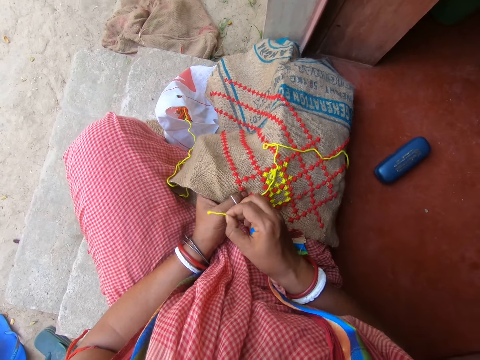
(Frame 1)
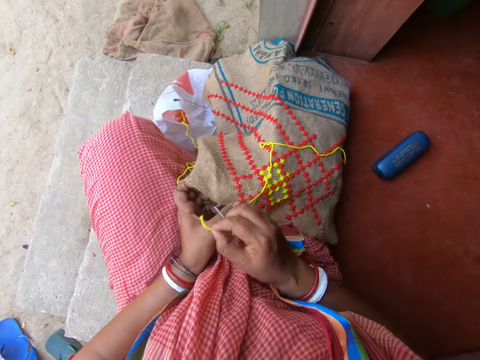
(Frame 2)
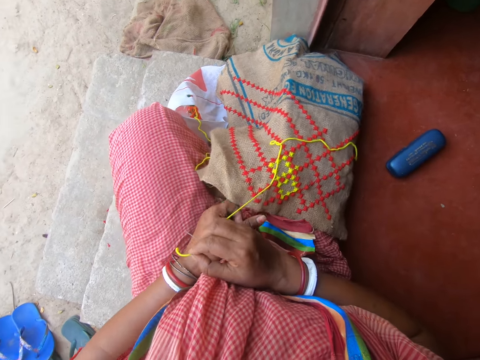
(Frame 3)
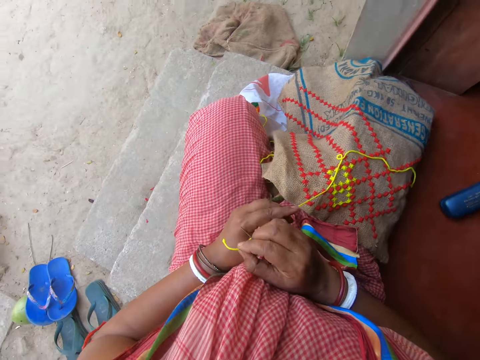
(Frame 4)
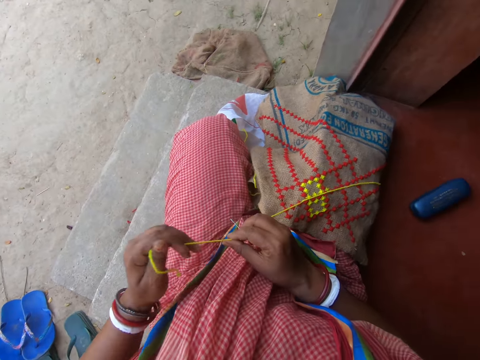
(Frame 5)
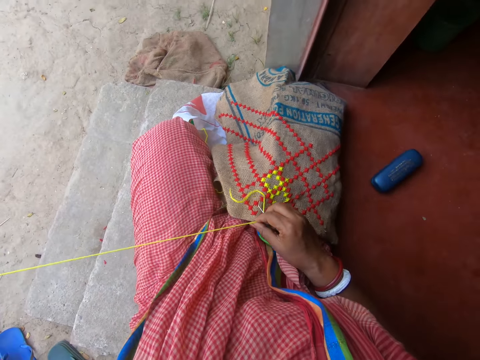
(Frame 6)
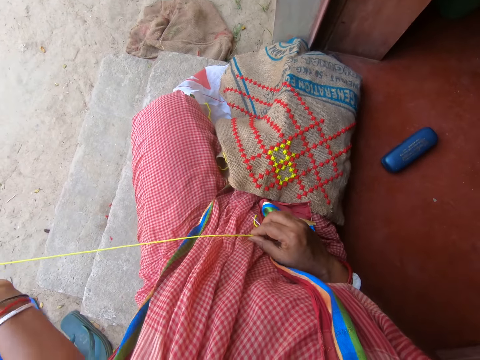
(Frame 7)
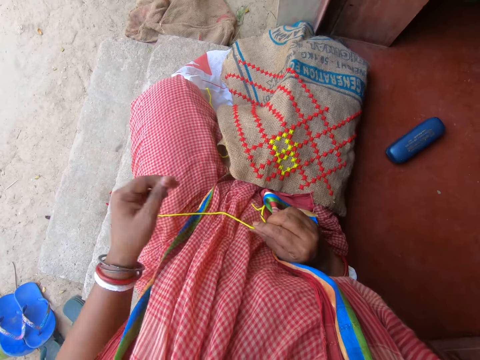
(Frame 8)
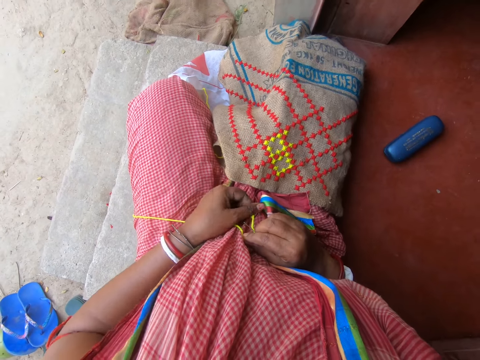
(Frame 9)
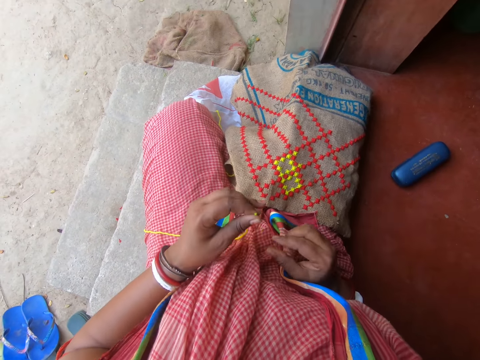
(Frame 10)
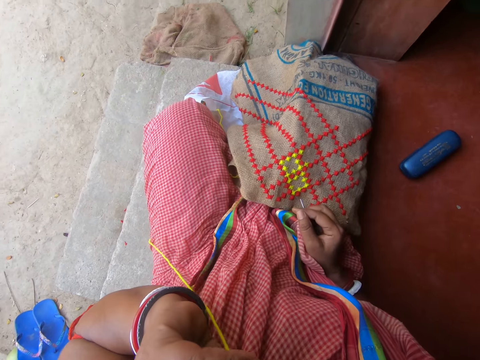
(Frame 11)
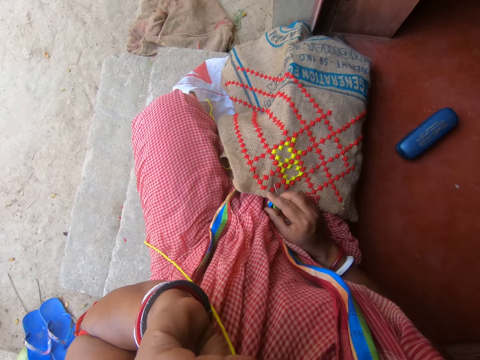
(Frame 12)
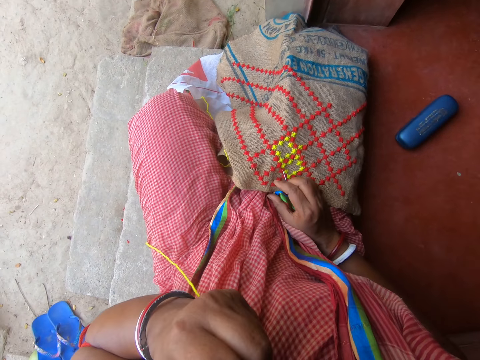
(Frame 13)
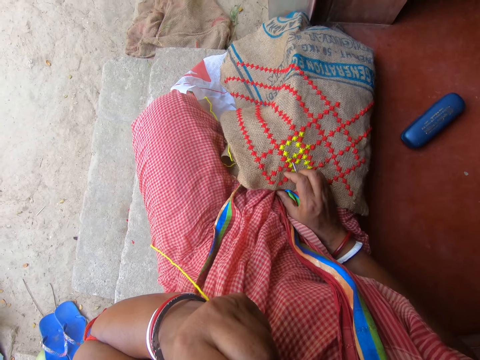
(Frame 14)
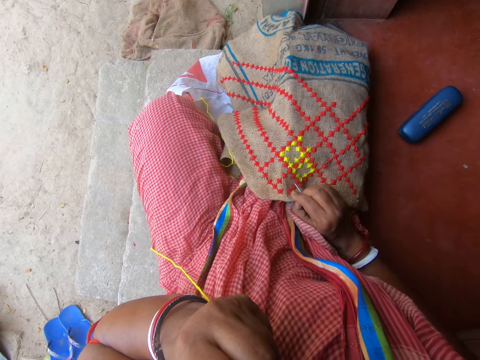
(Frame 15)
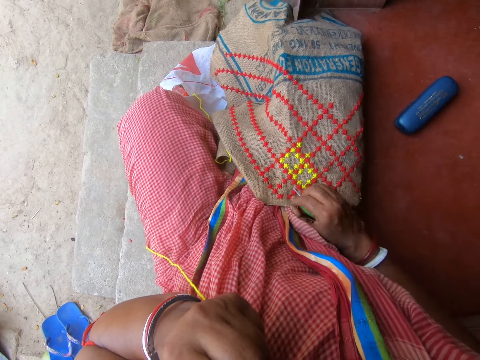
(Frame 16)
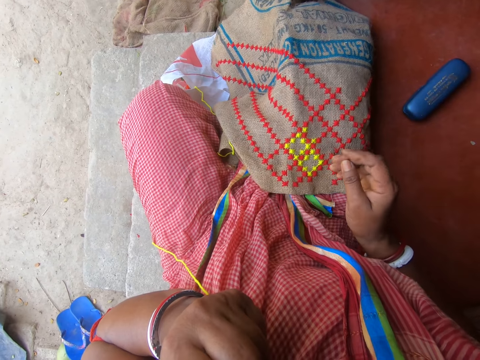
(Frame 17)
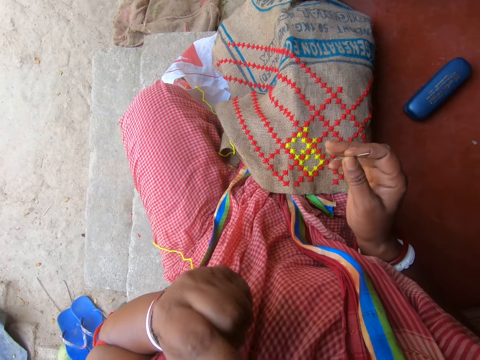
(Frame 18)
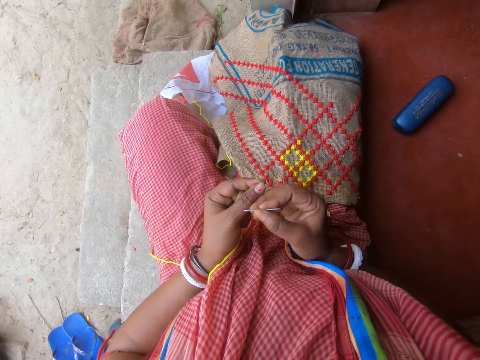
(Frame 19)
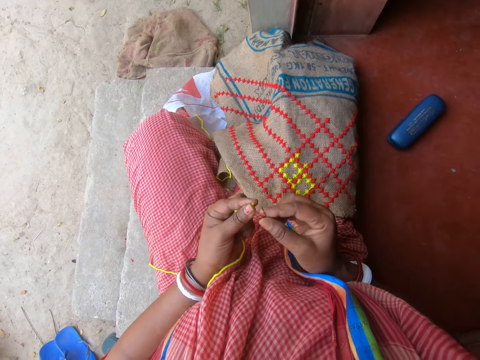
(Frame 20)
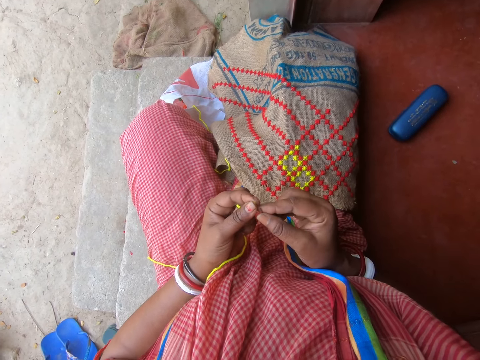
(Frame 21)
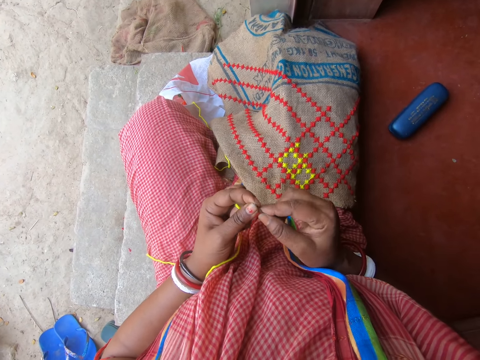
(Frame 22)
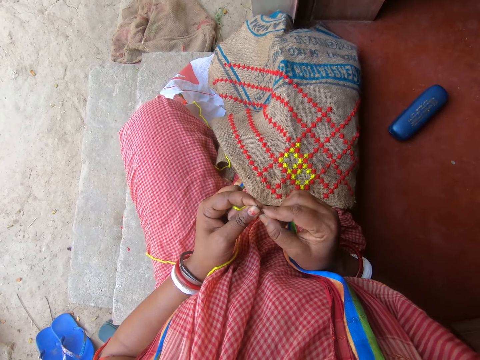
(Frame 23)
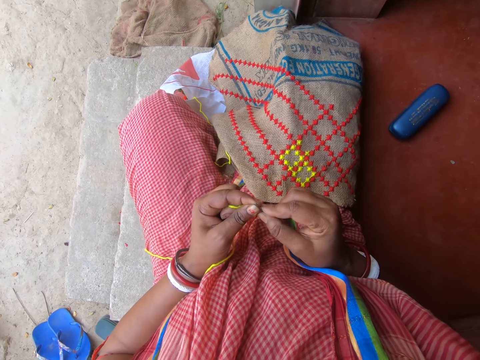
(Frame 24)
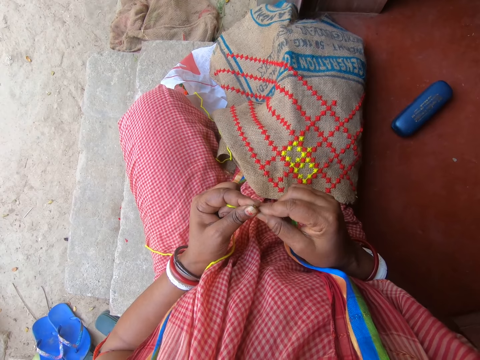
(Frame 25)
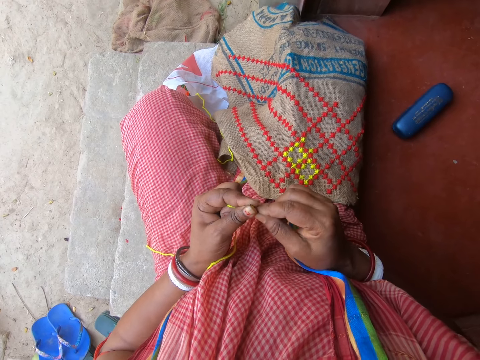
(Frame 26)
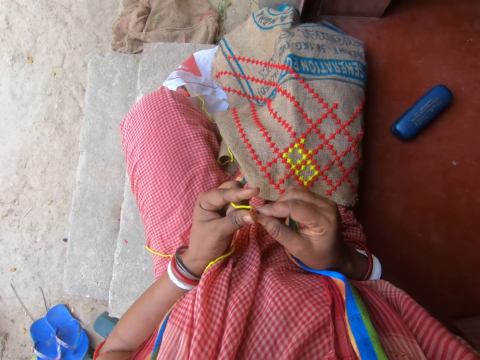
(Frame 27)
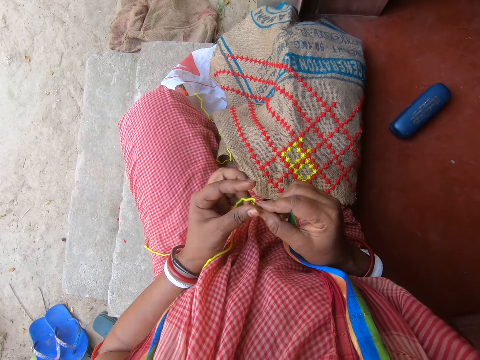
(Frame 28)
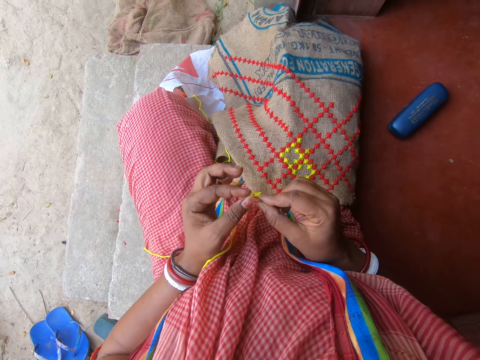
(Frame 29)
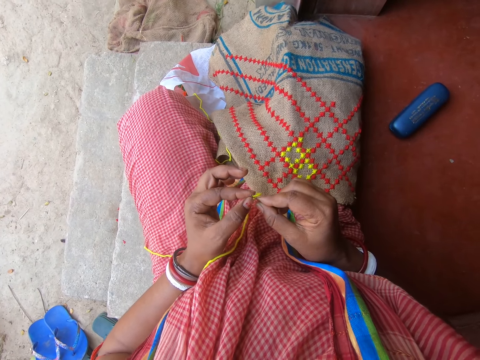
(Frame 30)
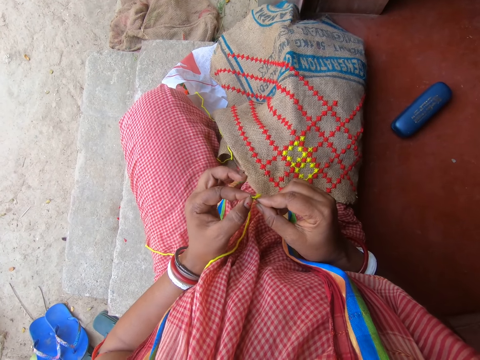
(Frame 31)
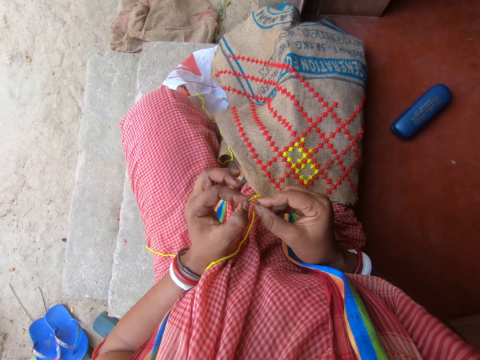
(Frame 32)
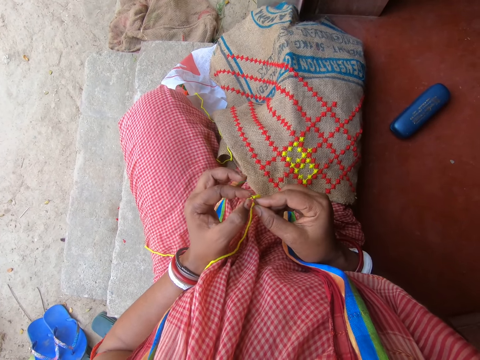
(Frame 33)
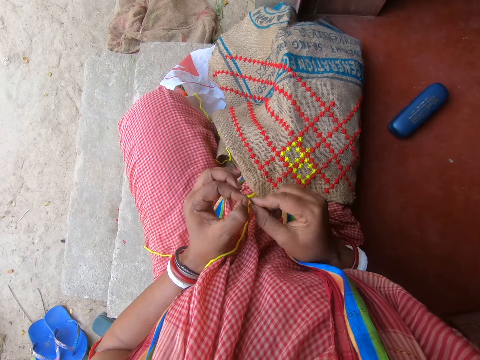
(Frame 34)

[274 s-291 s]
The camera wearer removes the thread from the cloth with both hands. She puts the thread into a needle. She holds the tip of the thread with her left hand. She puts the tip of the thread in her mouth. She drags the cloth on her right lap with her right hand. She threads the needle with the thread in her left hand. She pulls out the thread.

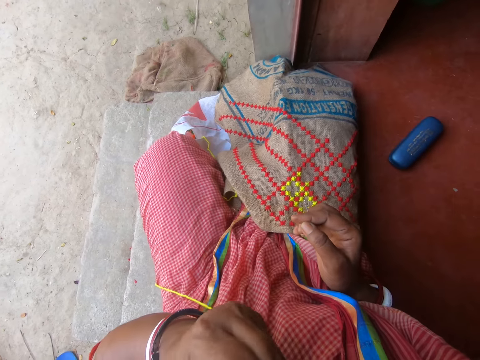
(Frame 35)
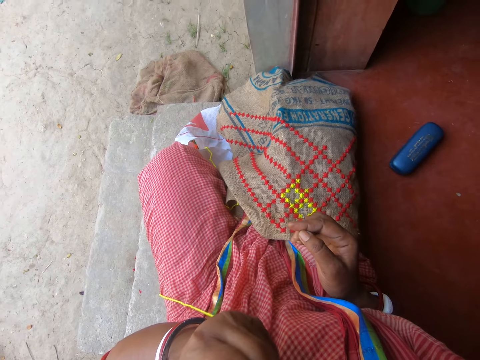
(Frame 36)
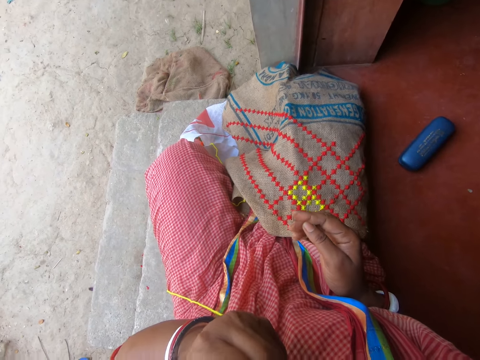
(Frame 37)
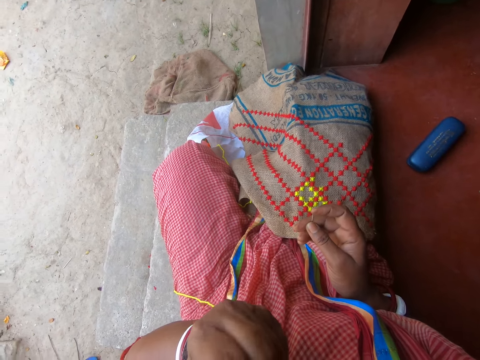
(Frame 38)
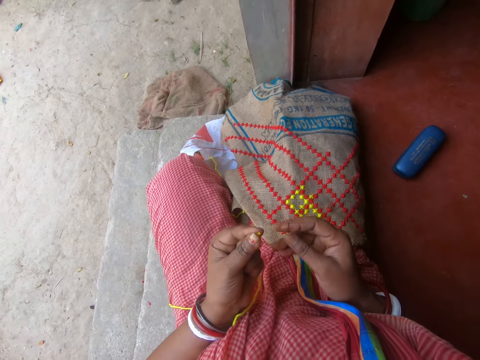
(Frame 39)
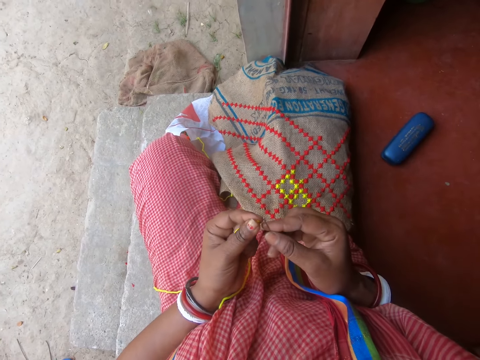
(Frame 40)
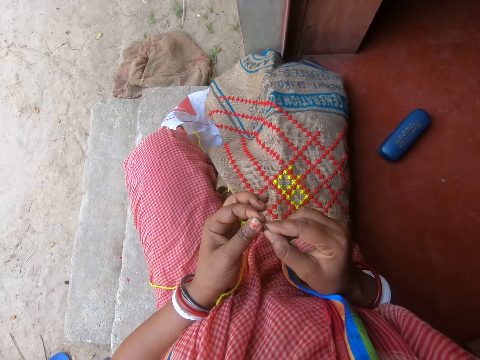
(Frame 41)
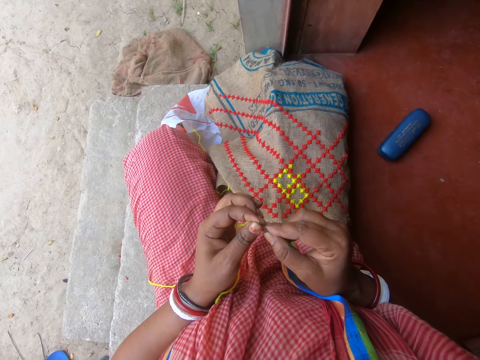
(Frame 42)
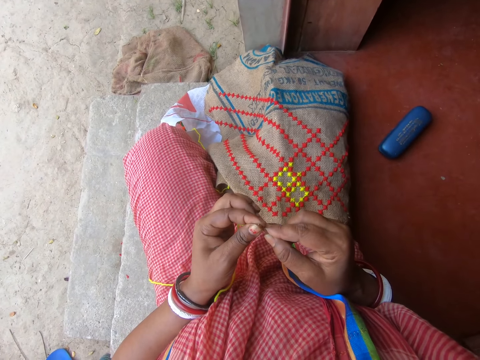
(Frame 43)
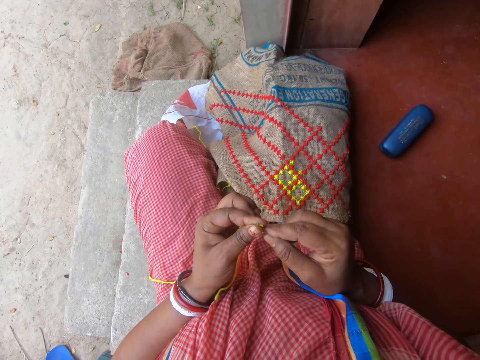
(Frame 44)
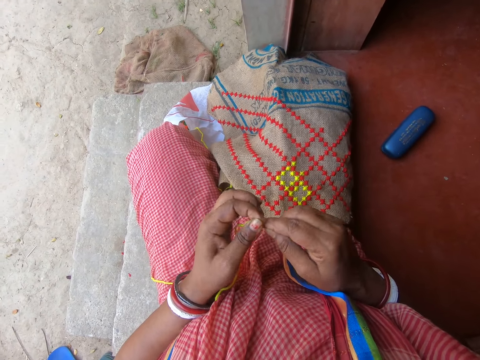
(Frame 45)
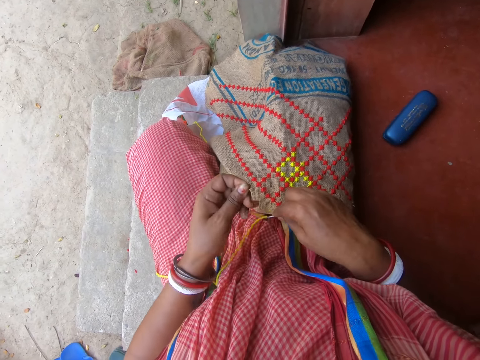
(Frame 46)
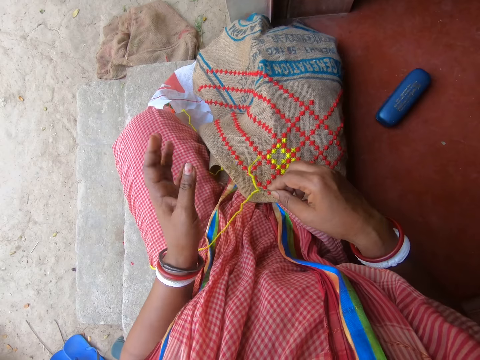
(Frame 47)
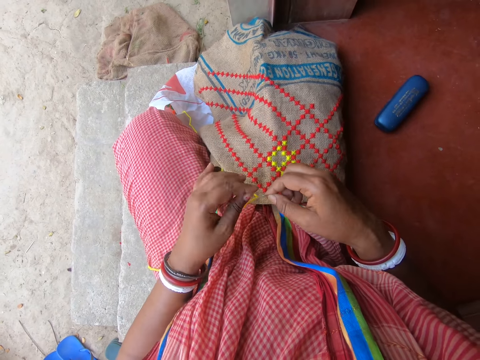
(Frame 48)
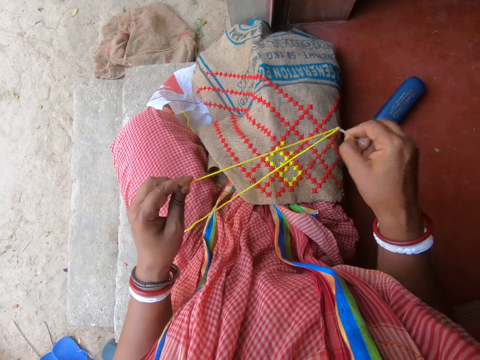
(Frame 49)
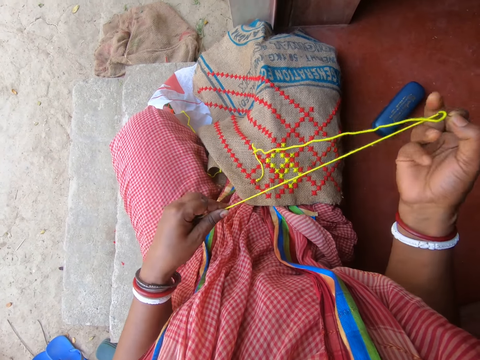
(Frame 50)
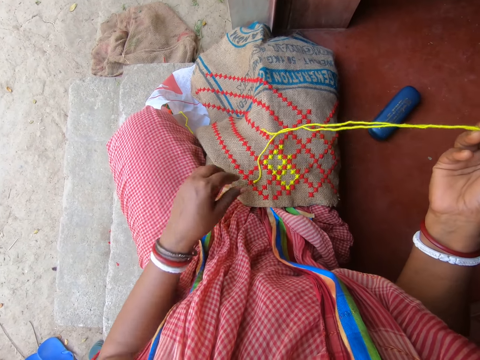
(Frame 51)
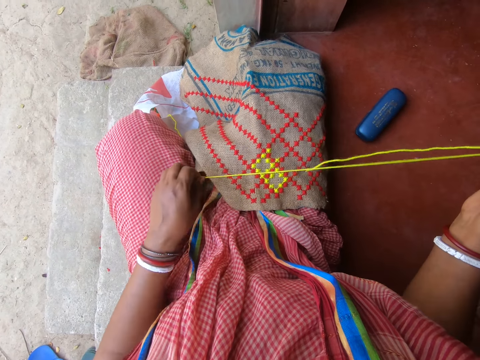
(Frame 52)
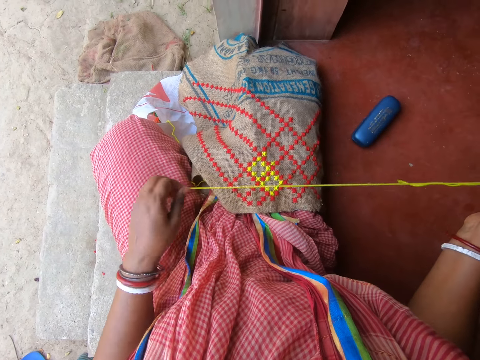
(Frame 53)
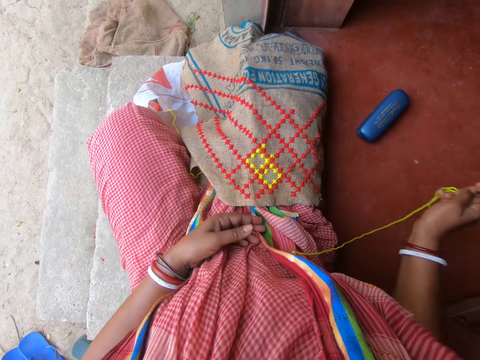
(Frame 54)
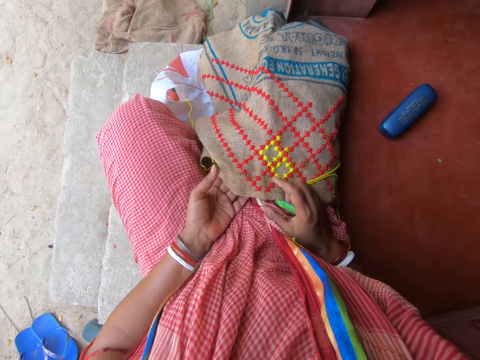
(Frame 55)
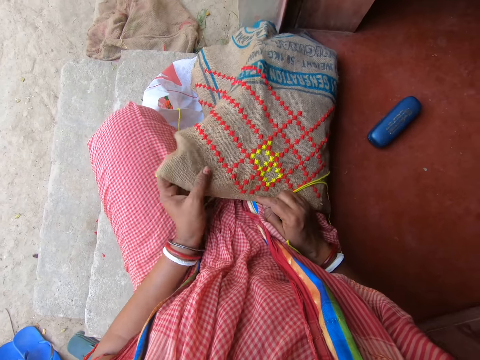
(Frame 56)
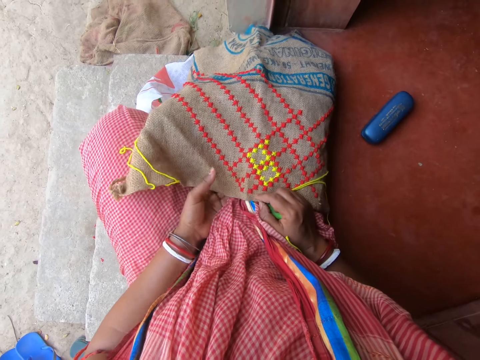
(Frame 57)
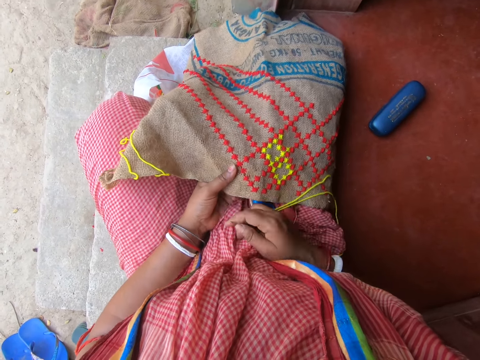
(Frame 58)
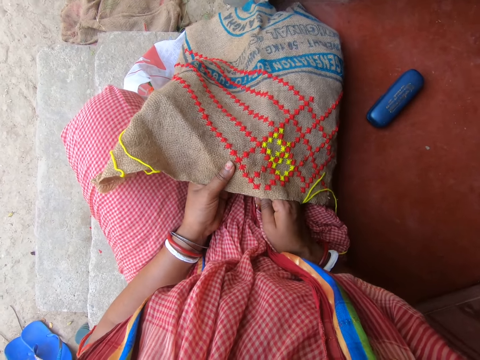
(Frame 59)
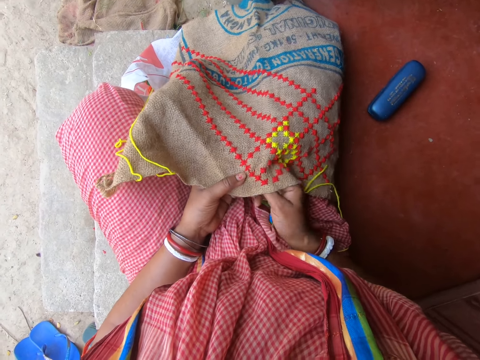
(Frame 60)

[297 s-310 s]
The camera wearer stretches the thread with her mouth. She lifts up the thread and looks at a mat. She touches the needle, moves the thread down, and inserts the thread into the needle with her hands. She moves the needle. She interacts with a man. She pulls out the thread, lifts up the needle, touches the thread, and pulls the thread. She moves a hand down and moves her hands down. She arranges the bag with her hands. She holds the mat, pulls the mat, and moves a hand down.
